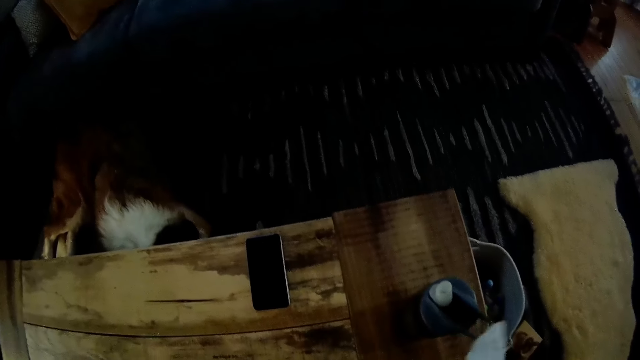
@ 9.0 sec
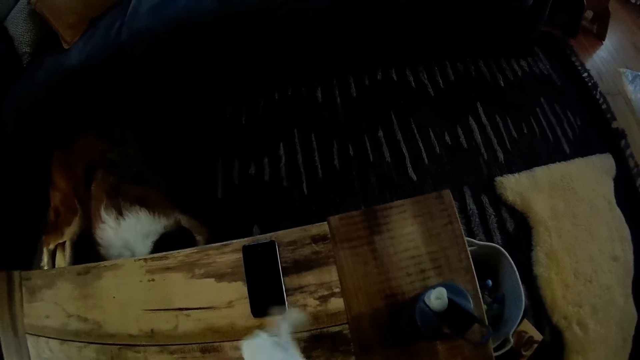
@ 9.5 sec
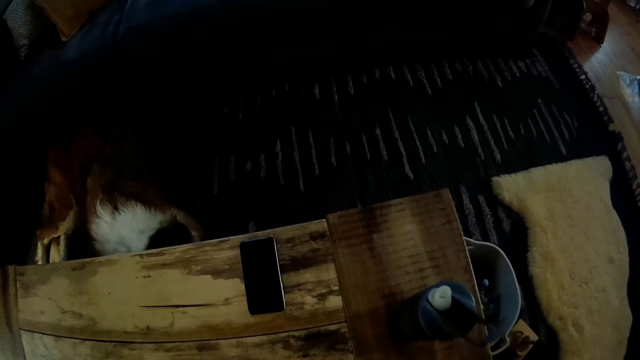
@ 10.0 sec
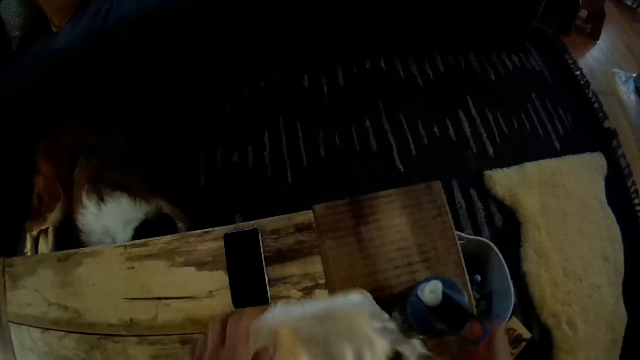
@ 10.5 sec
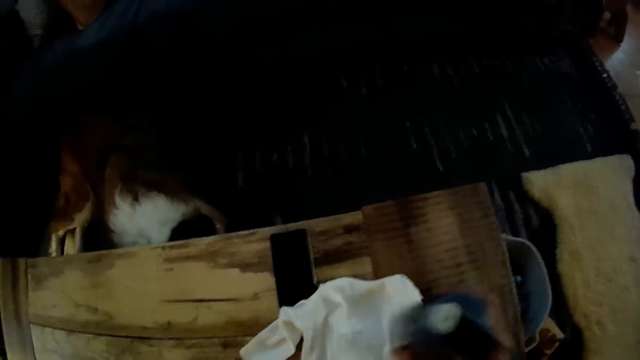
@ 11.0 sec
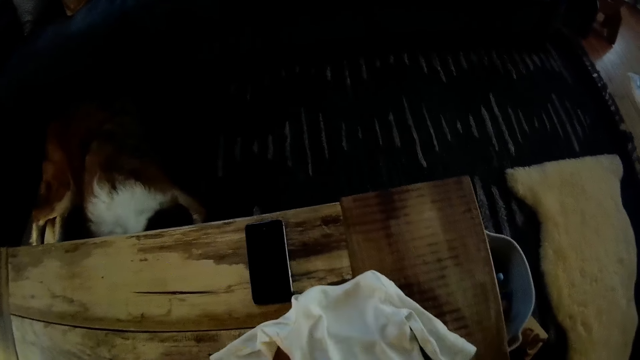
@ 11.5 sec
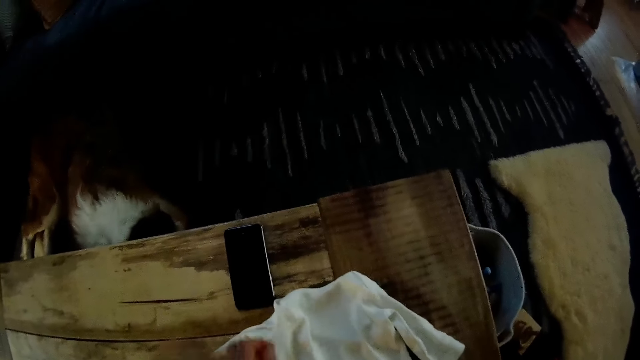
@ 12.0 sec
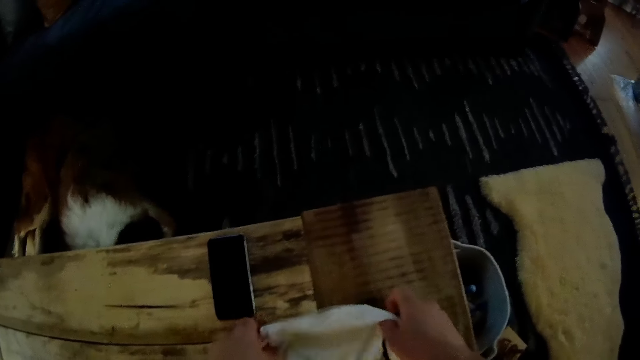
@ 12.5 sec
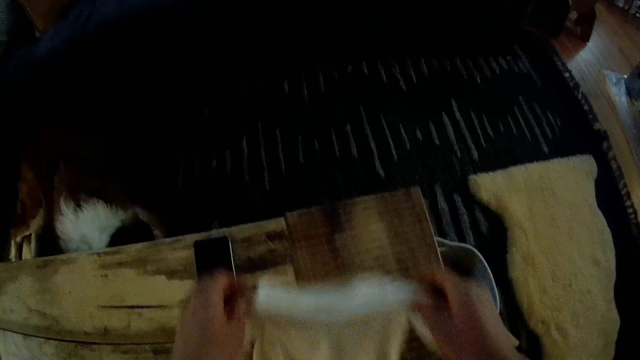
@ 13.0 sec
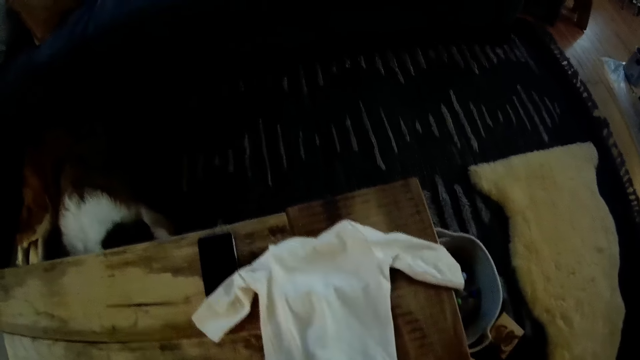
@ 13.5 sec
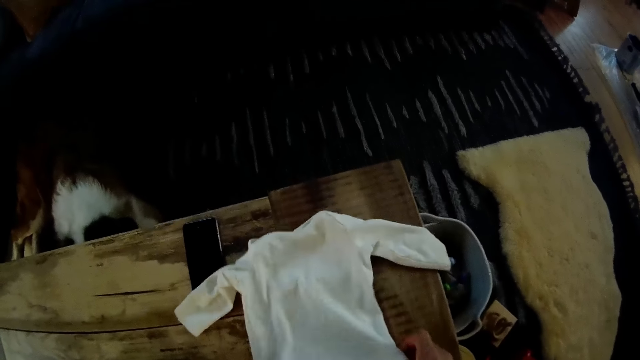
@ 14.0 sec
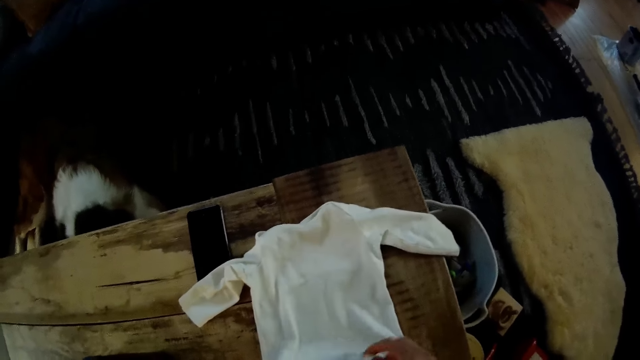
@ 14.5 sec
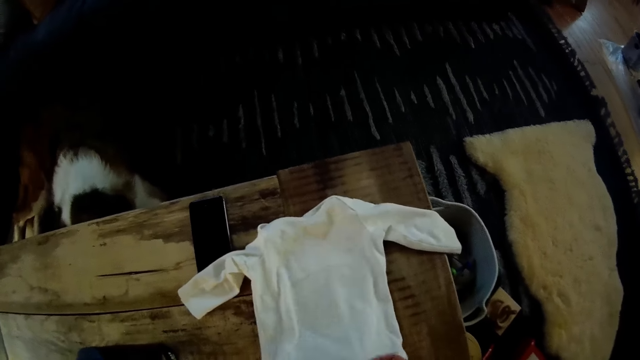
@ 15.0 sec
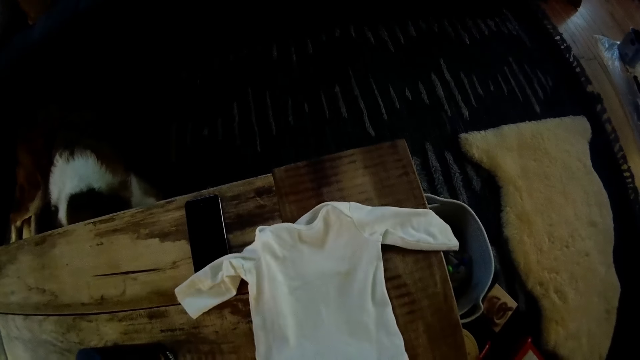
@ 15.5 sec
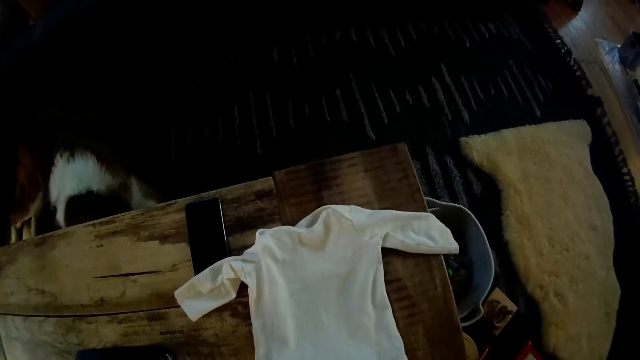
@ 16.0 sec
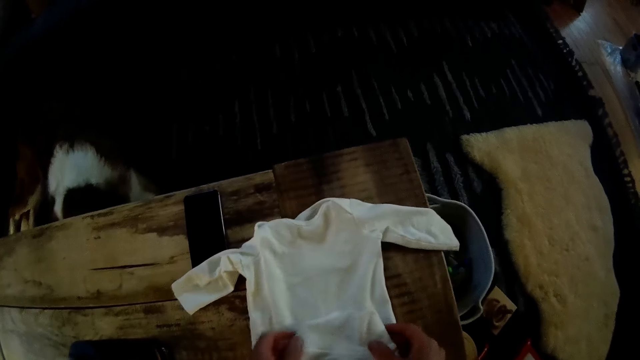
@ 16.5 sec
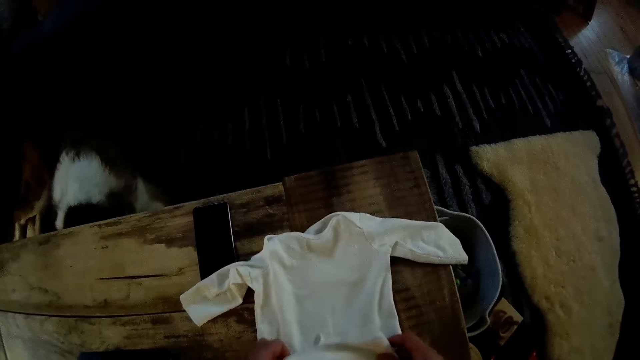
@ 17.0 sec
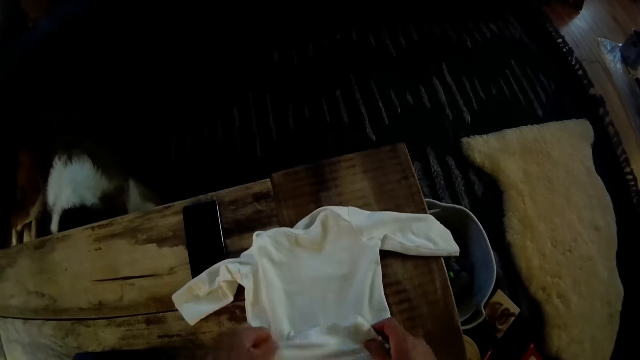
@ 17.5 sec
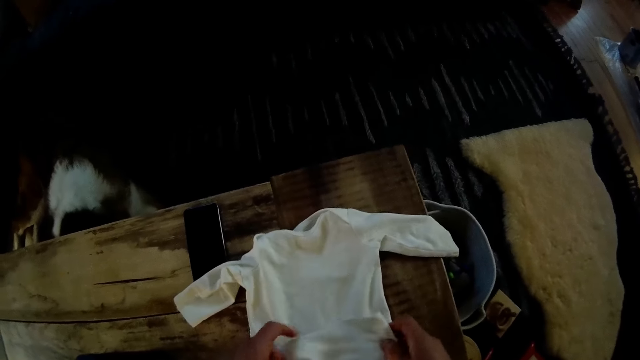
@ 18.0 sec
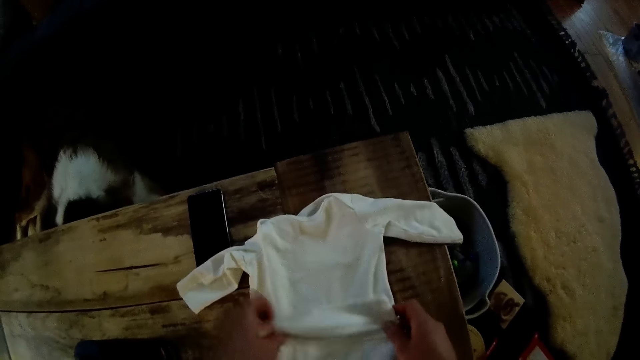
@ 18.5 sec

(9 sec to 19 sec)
The camera wearer lifts a blue water bottle from the table with his right hand. He folds the white baby shirt on the table with both hands. He picks up the cloth on the table. He drops the cloth on the table. He folds the cloth.

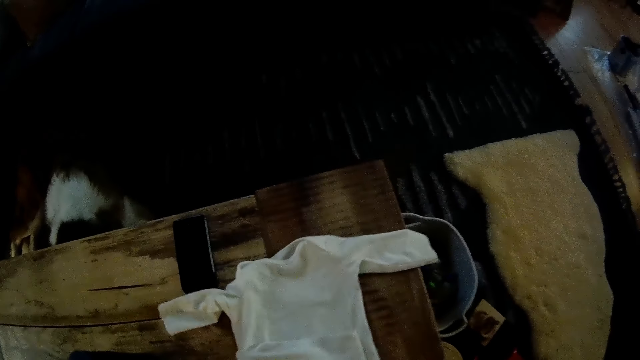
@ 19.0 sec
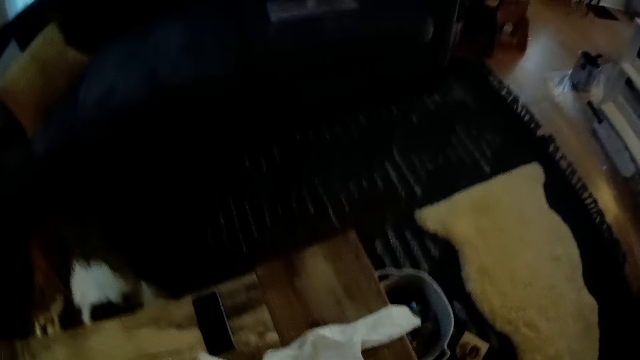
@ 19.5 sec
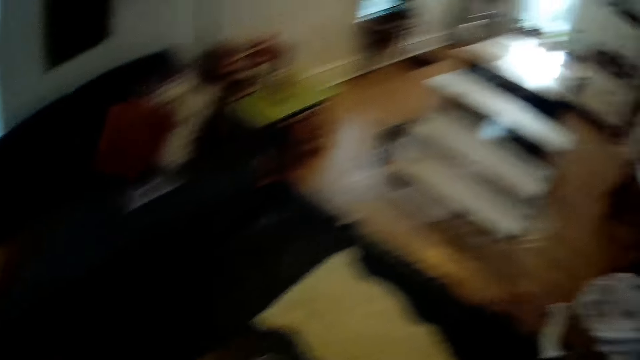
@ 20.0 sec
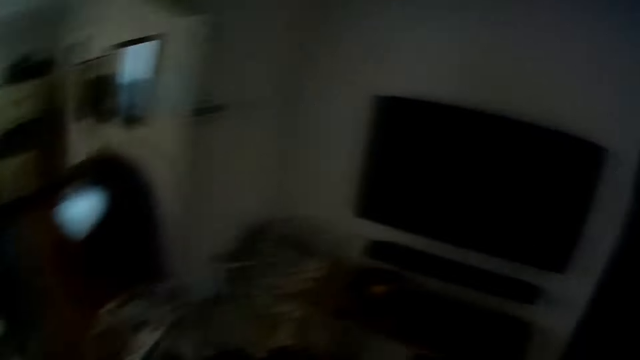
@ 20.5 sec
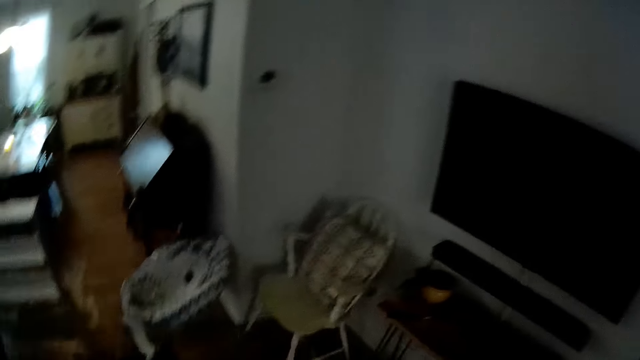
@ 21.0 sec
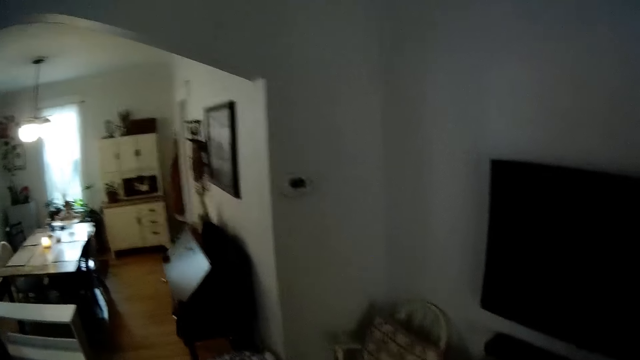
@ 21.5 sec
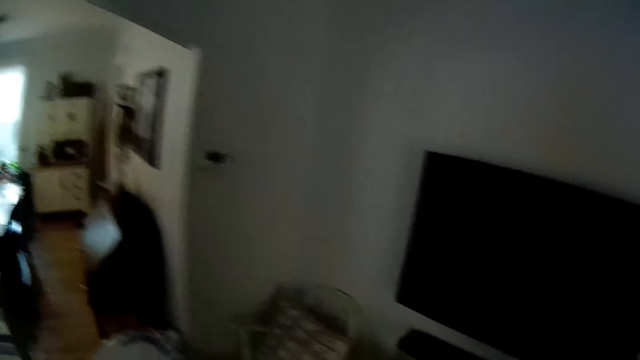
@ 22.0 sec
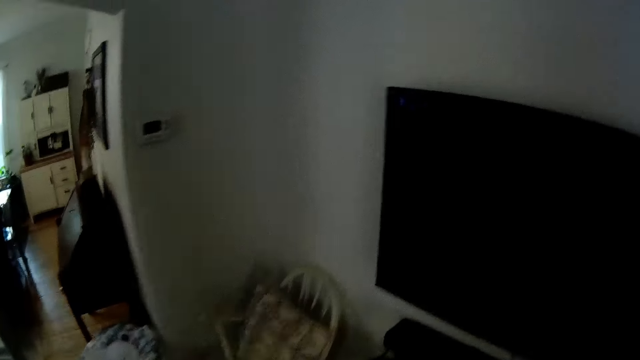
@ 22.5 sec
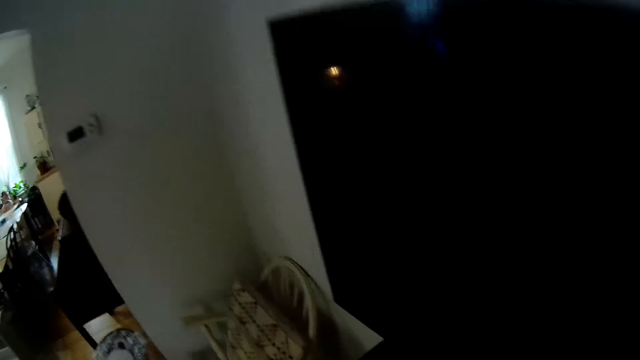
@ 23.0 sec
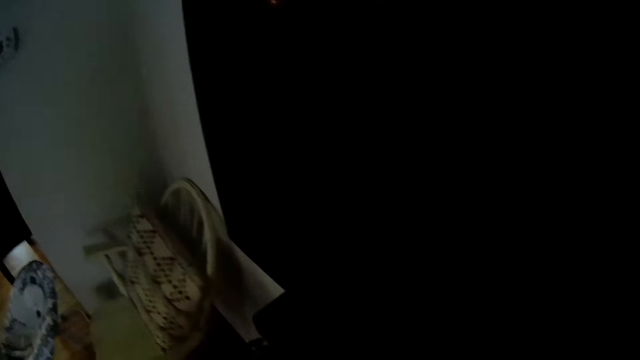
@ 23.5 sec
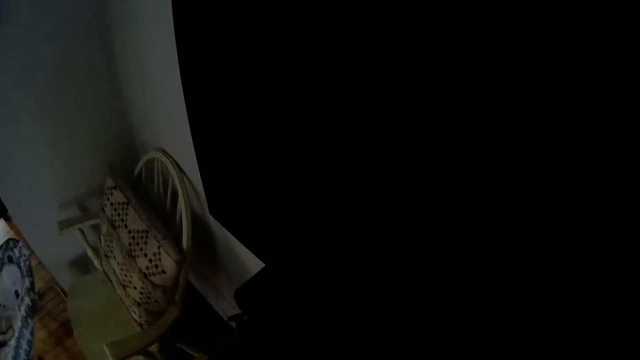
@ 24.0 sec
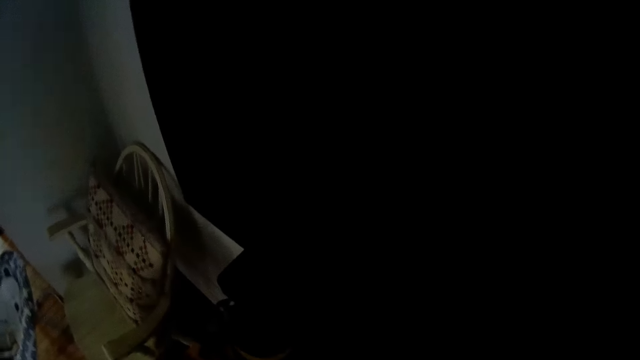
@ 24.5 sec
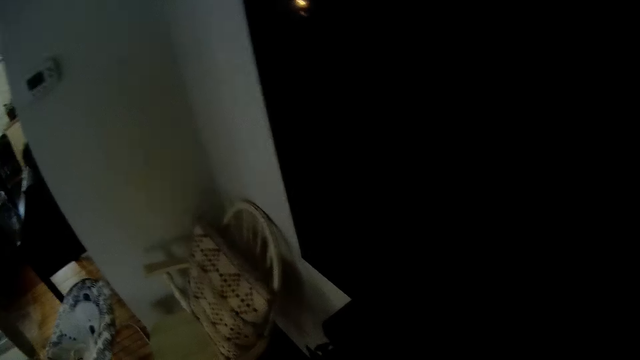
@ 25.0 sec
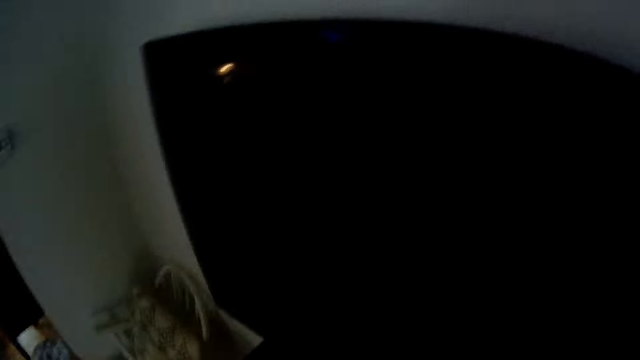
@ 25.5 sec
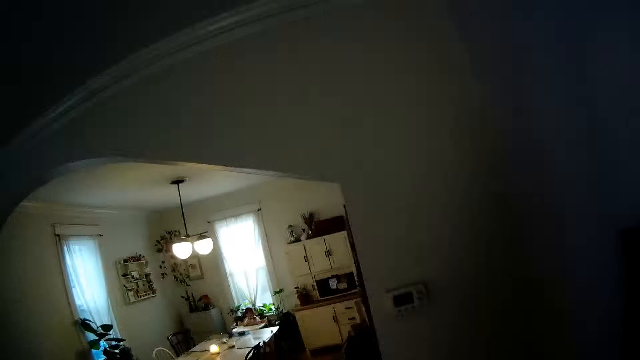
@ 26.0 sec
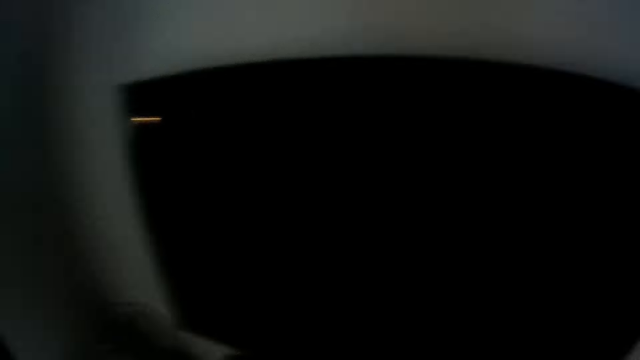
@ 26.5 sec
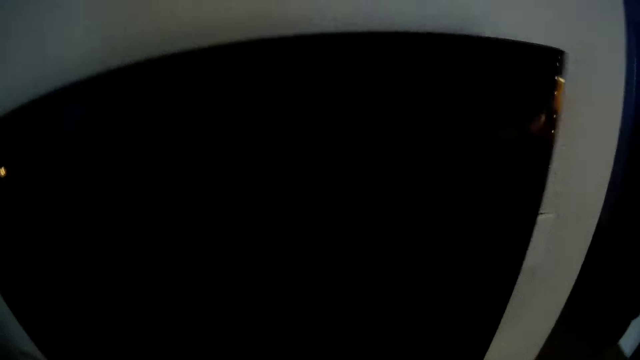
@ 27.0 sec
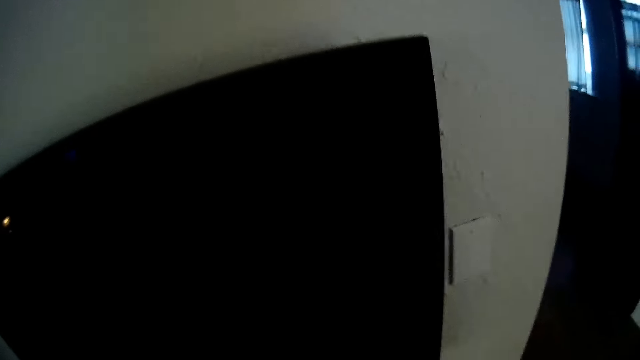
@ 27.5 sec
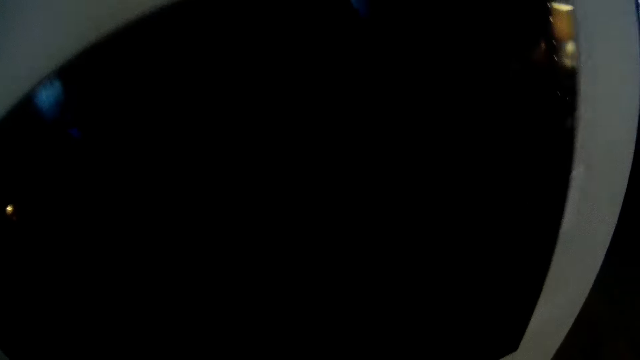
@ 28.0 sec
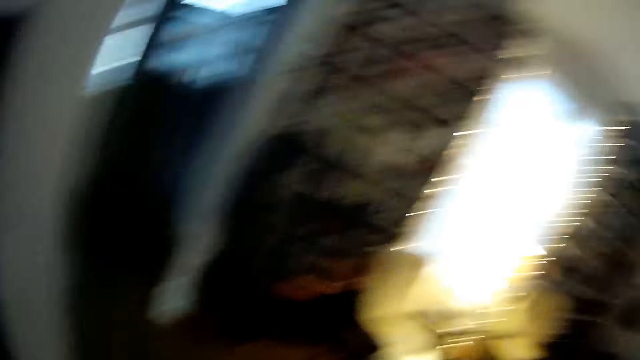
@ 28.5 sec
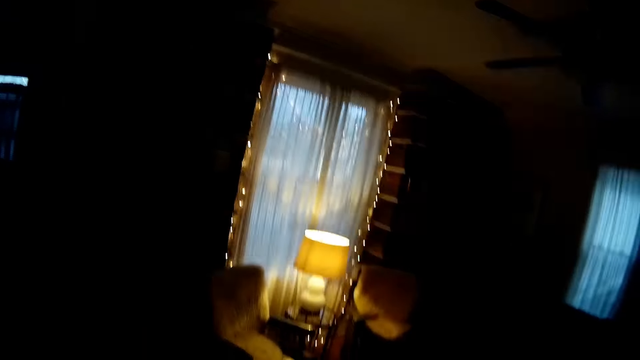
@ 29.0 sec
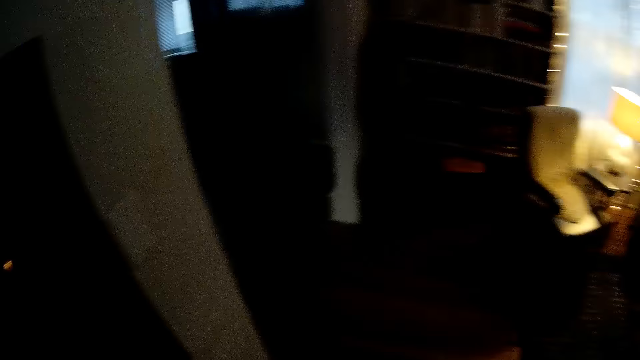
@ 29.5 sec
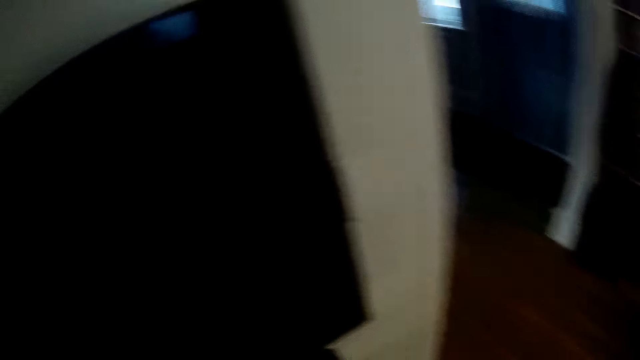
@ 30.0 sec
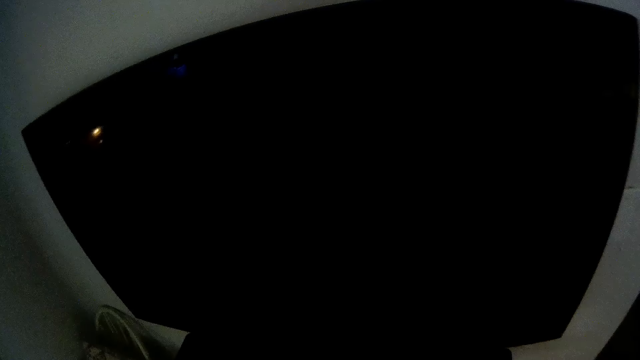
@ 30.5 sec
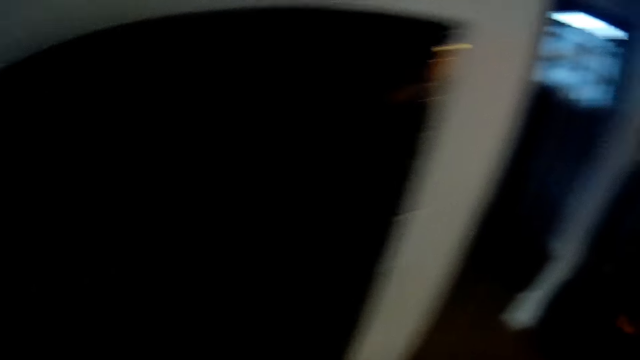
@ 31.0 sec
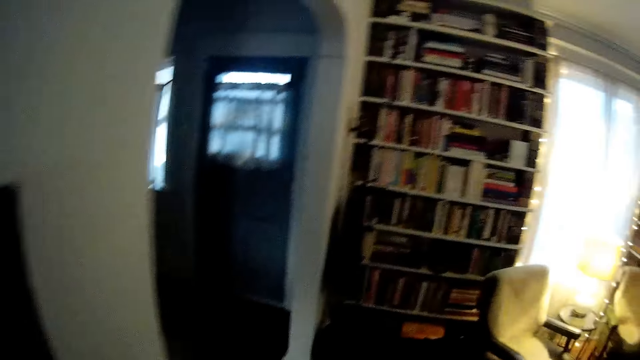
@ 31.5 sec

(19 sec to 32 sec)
The camera wearer looks around the house. They walk to a television. They move around the TV. They talk. They walk to a shelf. They look around the house.
